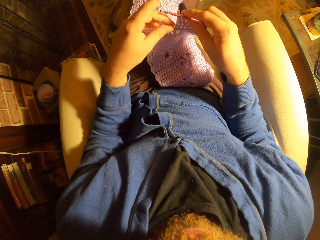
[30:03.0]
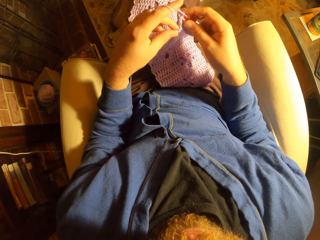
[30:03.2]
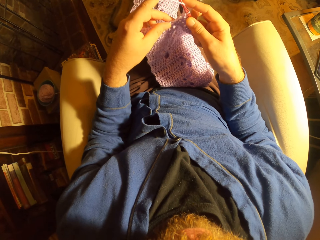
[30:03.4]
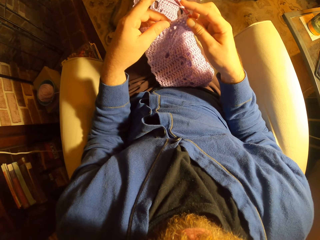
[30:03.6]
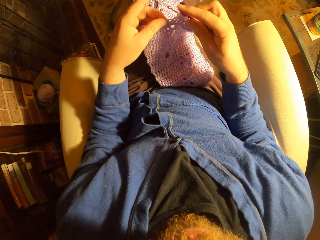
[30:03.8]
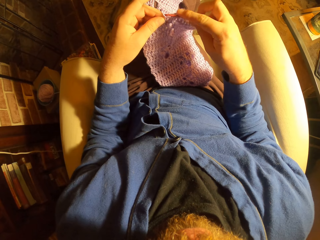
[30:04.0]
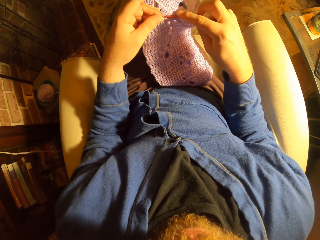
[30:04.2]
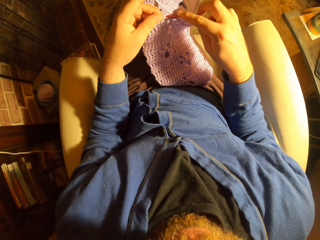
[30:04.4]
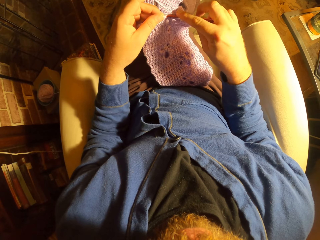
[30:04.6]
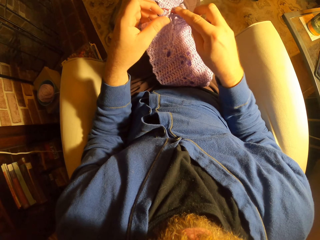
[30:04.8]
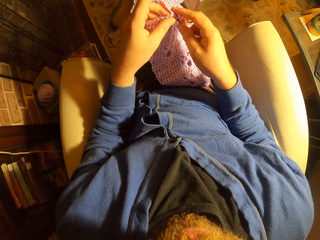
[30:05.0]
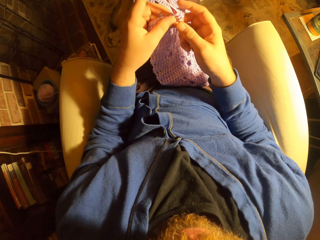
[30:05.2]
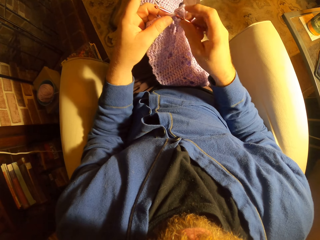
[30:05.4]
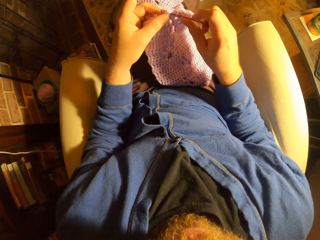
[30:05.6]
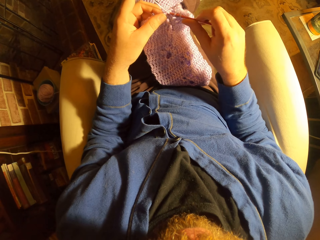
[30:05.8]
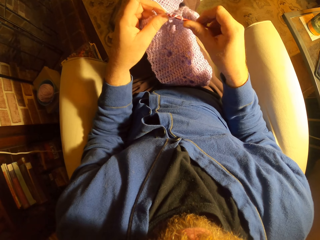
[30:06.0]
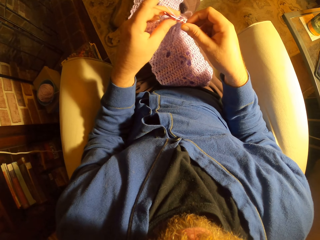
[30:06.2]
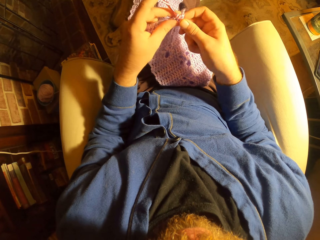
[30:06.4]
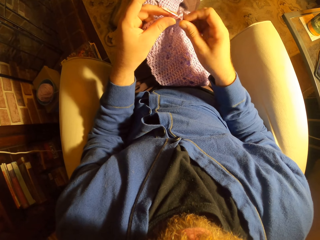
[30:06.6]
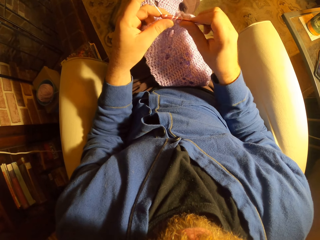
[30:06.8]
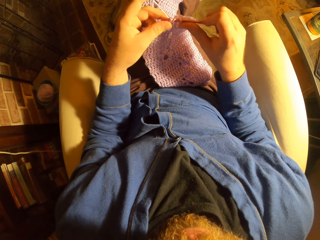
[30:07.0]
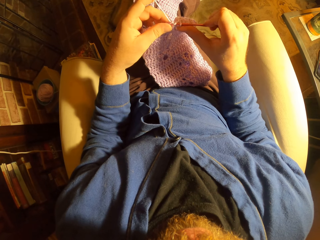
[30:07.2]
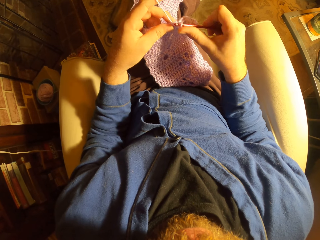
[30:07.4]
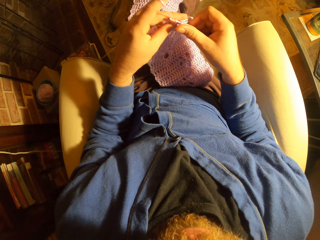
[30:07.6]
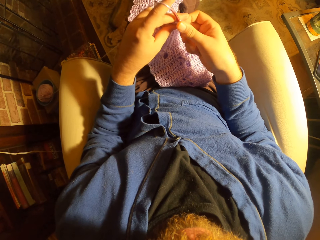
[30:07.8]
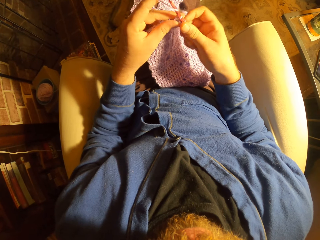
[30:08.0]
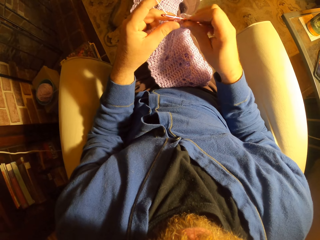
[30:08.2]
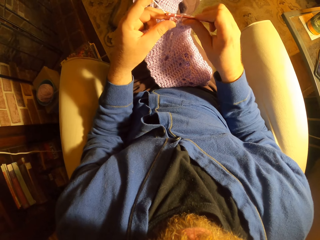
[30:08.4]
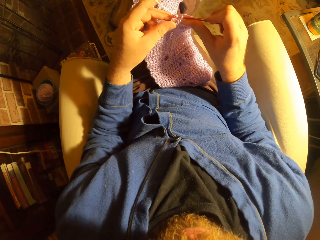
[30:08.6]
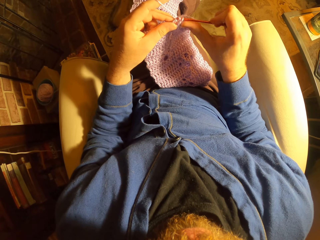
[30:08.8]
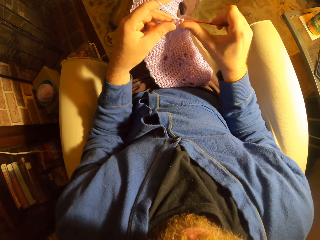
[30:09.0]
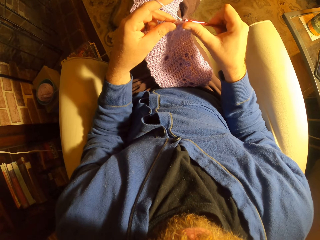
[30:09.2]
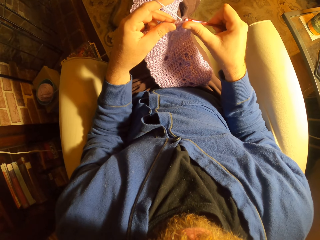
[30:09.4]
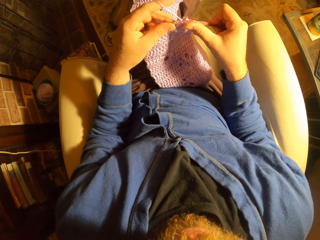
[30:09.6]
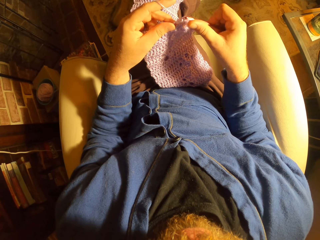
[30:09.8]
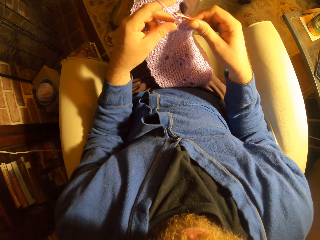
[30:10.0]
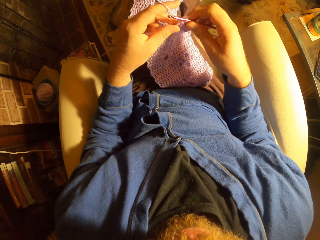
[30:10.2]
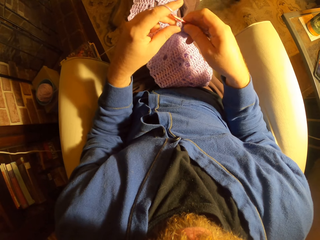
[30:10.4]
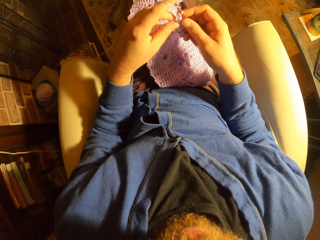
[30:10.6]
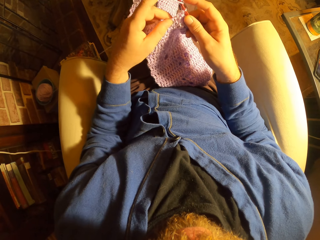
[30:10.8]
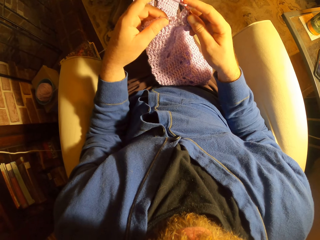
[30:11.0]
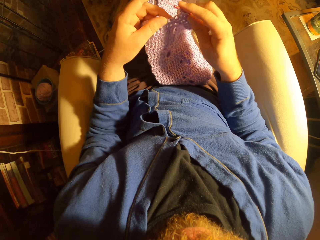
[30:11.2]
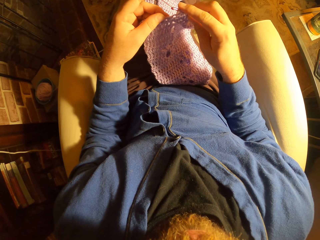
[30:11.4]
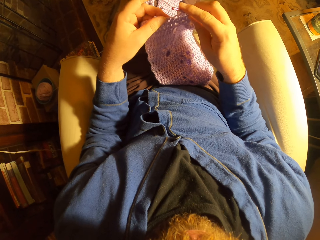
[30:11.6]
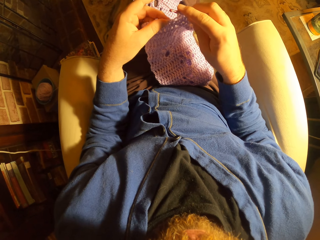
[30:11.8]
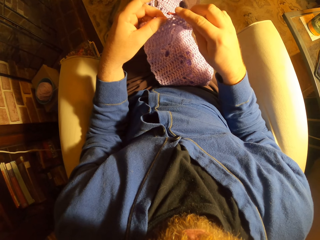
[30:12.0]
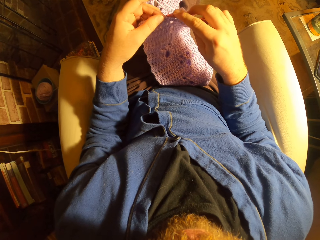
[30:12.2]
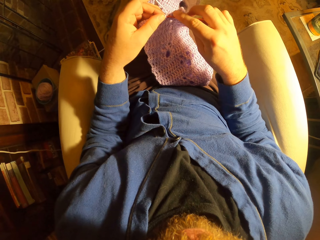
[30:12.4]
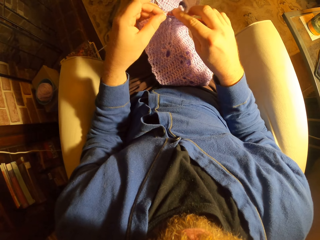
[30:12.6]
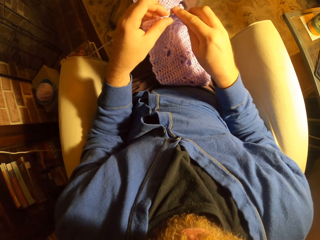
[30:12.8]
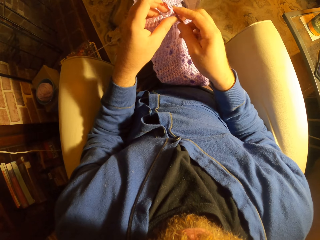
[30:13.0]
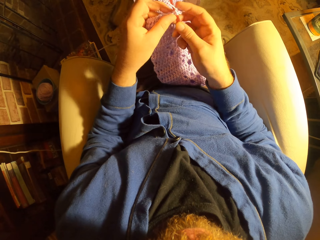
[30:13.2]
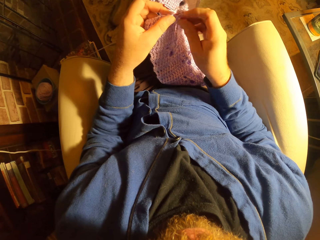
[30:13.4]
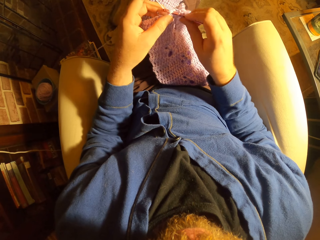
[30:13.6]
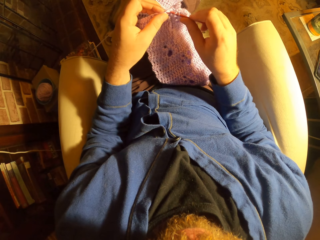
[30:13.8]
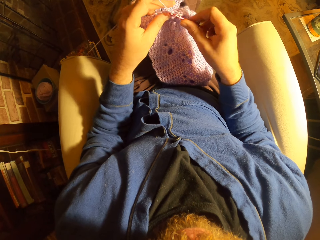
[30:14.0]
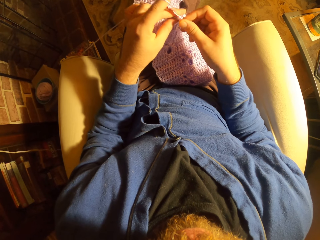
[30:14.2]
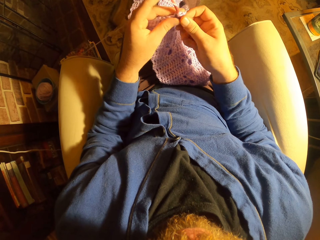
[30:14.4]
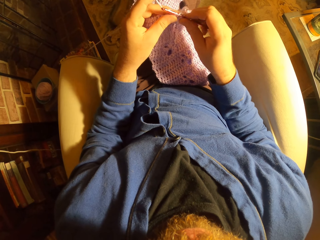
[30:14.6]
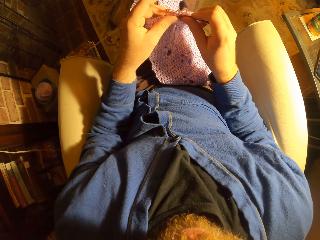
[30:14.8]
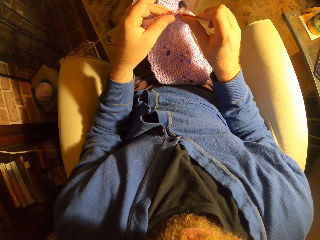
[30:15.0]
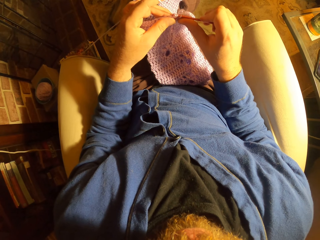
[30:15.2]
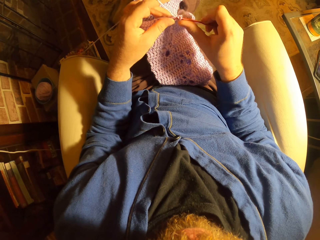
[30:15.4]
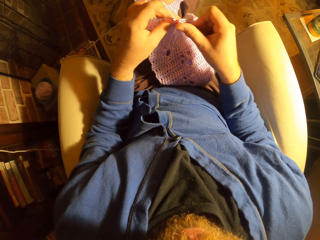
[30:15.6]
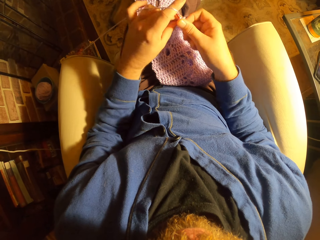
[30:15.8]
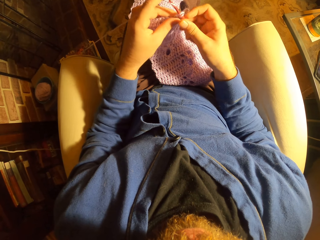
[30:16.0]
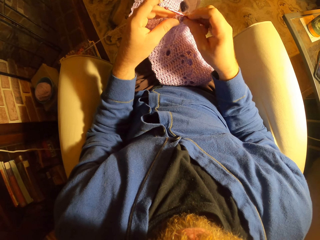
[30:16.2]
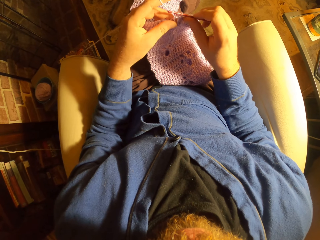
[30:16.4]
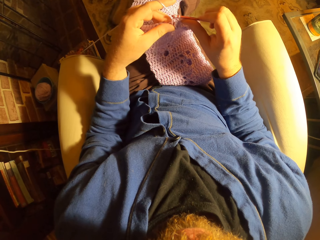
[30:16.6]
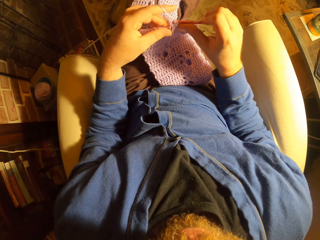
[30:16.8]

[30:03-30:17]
The camera wearer touches a fabric. They weave the fabric.

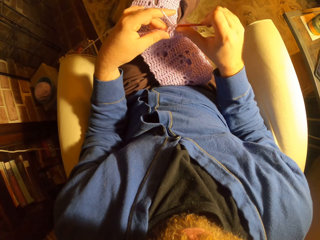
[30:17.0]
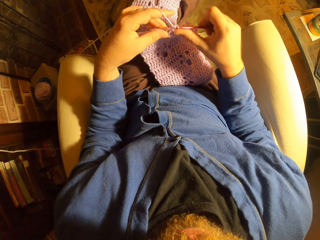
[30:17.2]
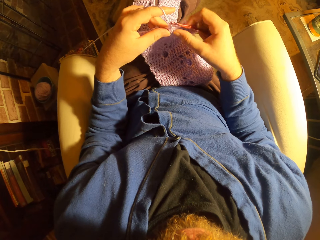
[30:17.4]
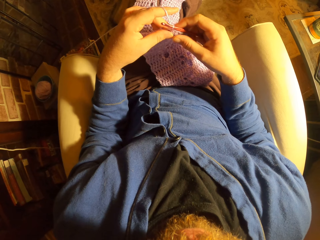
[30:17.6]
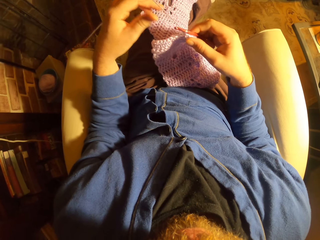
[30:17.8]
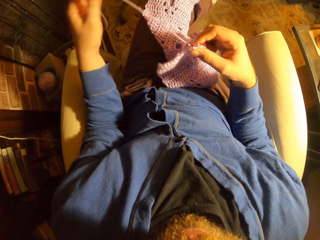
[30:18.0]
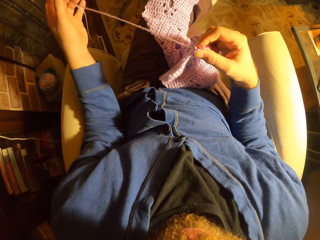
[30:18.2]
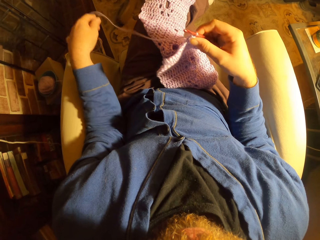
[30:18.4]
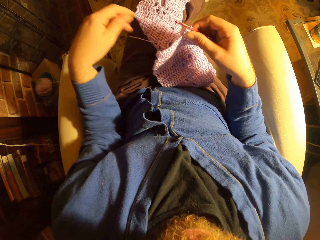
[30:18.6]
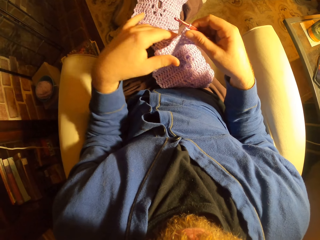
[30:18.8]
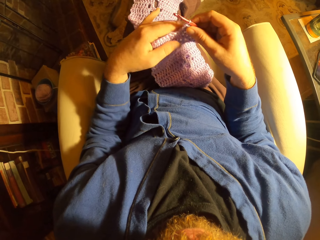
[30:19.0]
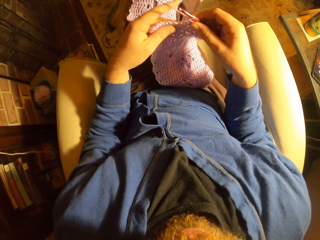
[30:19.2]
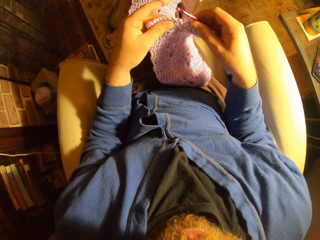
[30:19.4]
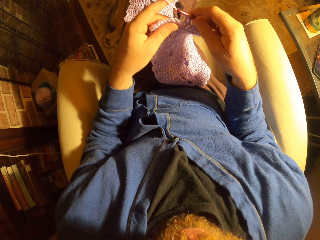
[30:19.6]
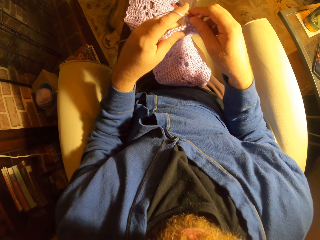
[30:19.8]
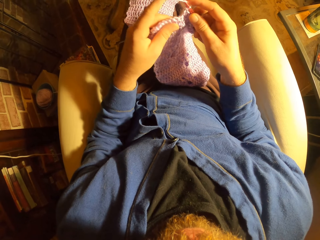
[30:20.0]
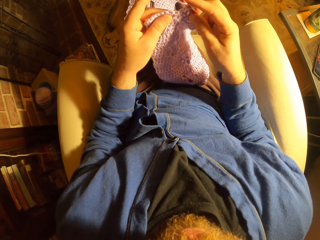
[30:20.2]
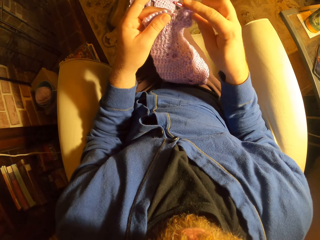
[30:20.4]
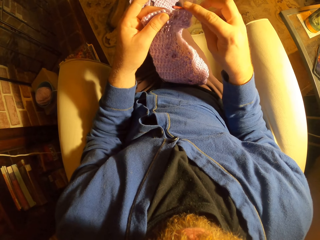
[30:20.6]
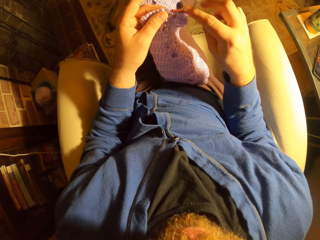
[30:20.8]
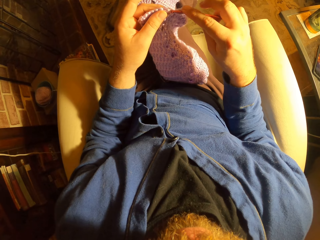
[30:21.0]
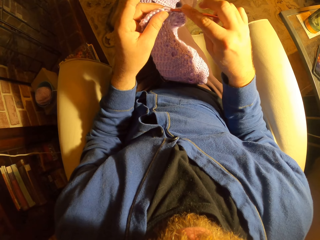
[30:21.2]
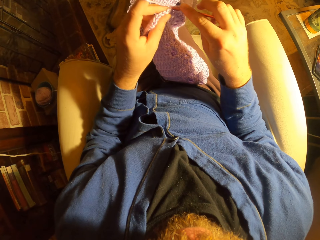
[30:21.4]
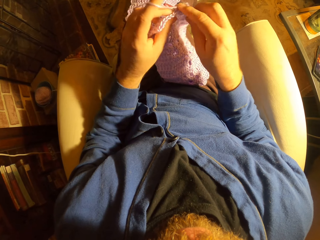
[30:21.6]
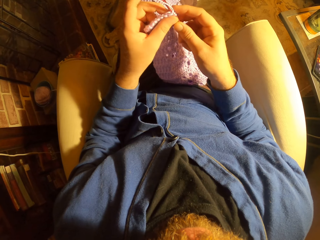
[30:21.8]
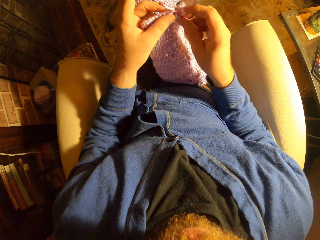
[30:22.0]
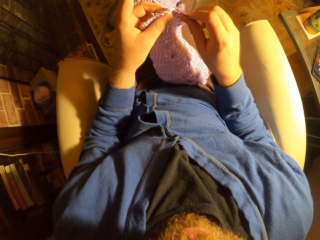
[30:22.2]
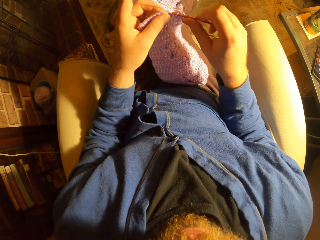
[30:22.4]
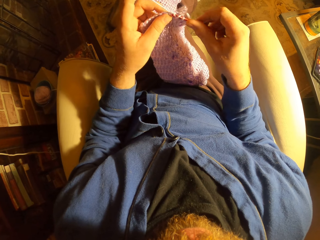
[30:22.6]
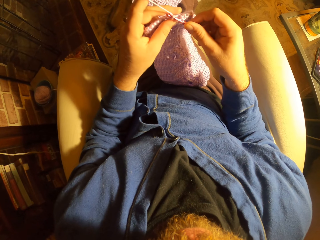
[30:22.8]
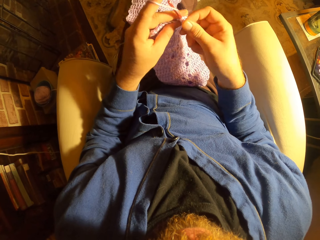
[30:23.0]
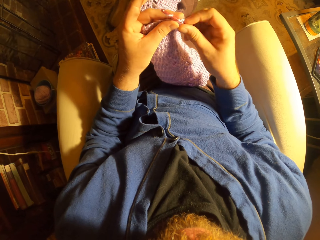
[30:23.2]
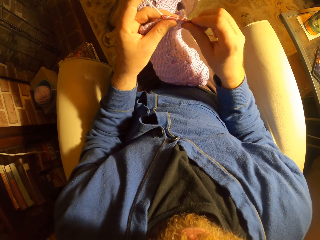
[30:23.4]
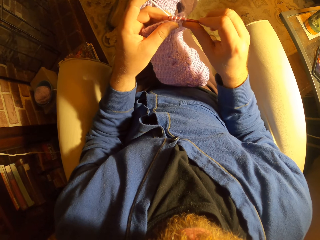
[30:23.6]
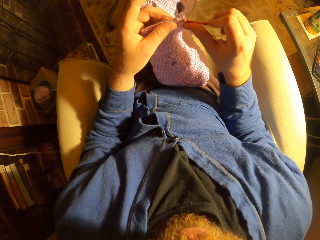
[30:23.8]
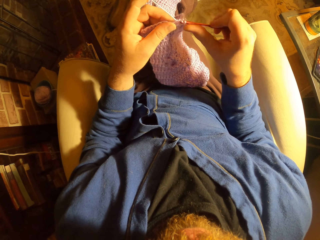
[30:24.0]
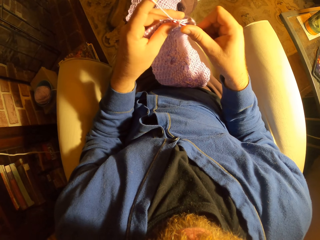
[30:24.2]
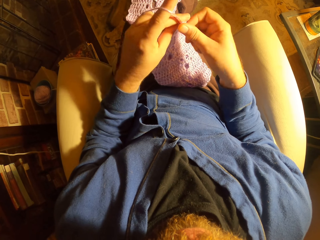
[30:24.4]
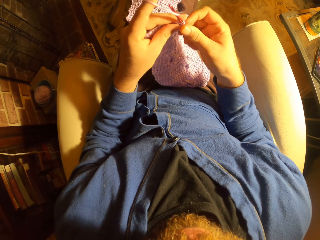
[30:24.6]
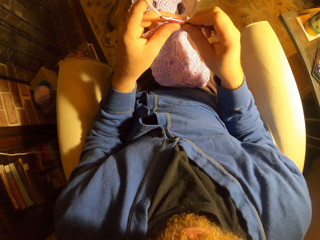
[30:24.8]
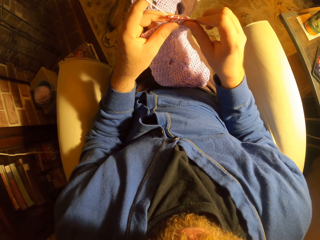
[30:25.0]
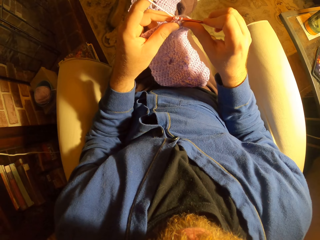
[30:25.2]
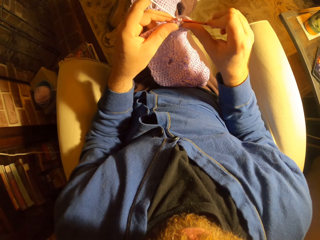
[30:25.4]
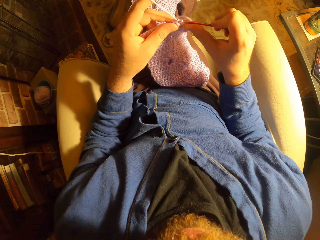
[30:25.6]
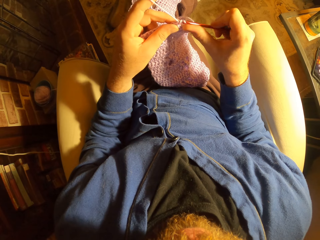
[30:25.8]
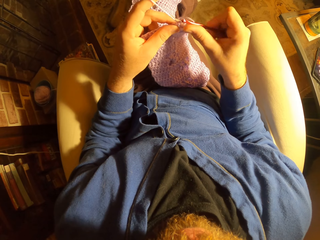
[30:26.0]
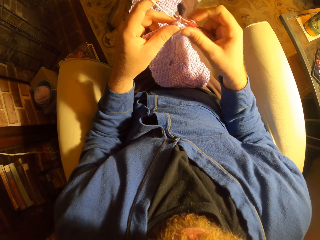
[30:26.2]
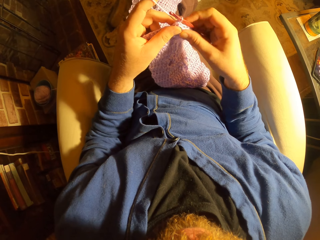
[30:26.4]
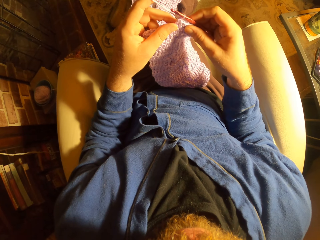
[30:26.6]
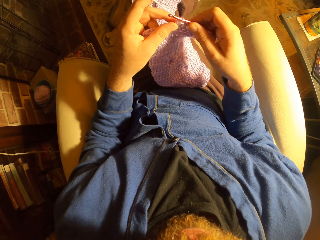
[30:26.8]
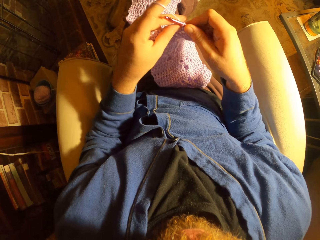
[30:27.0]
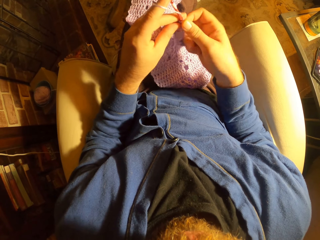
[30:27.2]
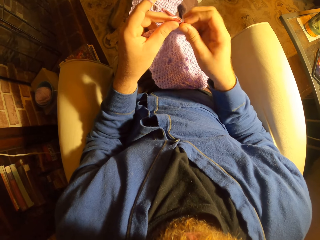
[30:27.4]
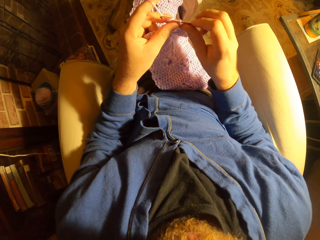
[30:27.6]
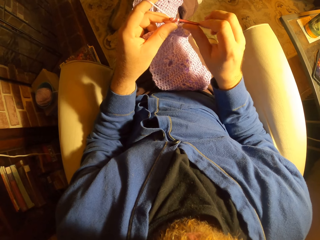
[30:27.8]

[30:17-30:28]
The camera wearer pulls the crochet cord with her left hand. She weaves a fabric. She crochets with a long crochet needle.
